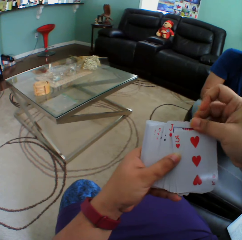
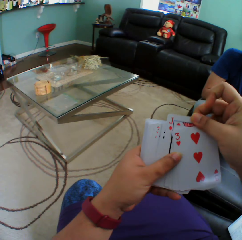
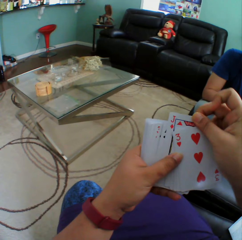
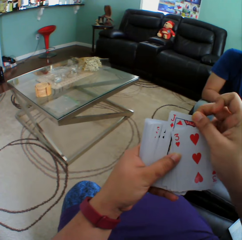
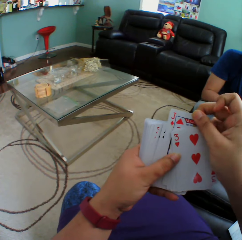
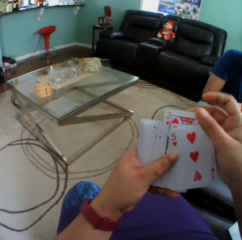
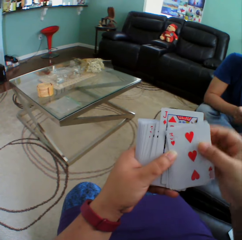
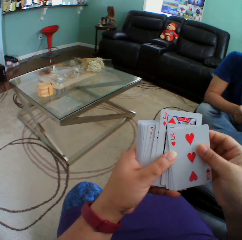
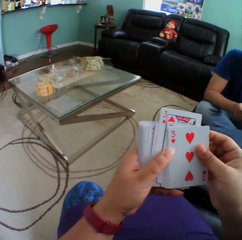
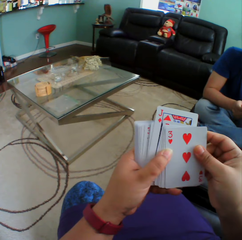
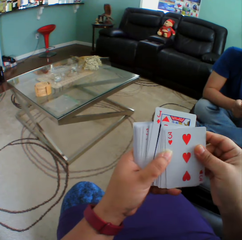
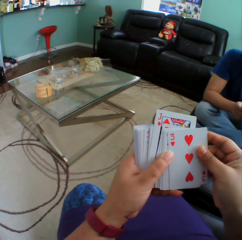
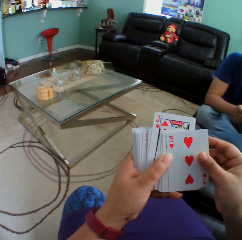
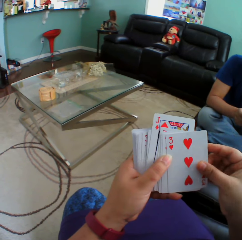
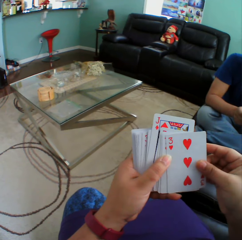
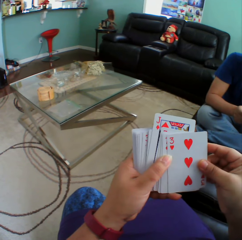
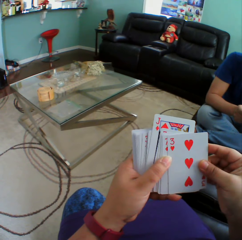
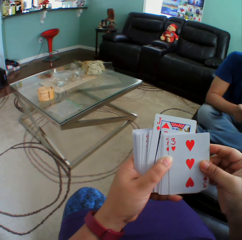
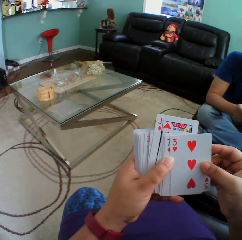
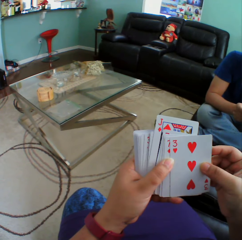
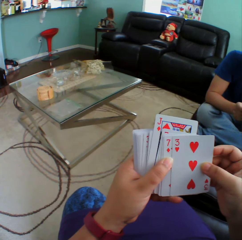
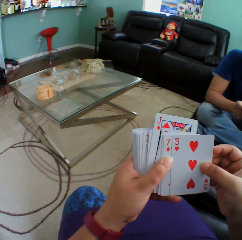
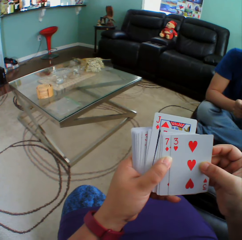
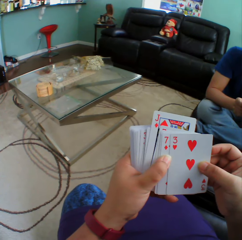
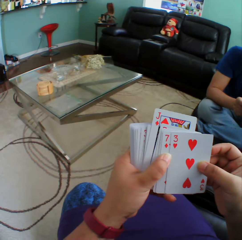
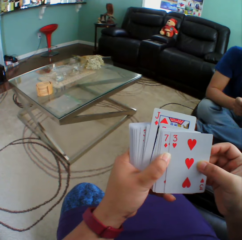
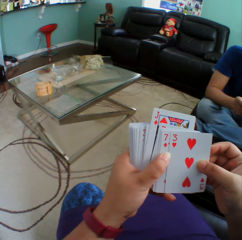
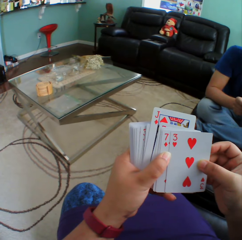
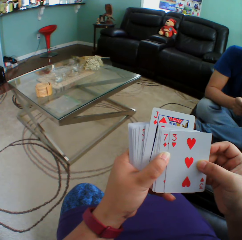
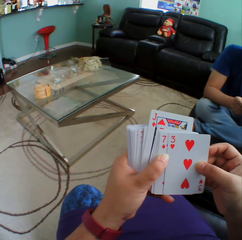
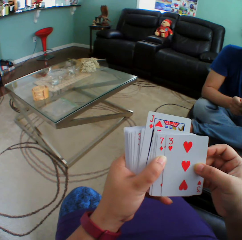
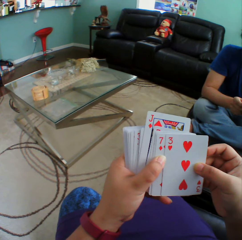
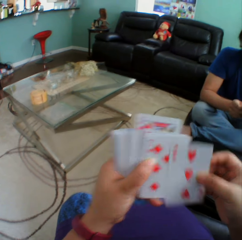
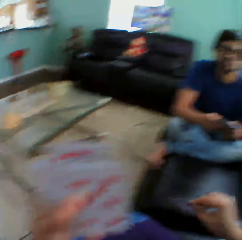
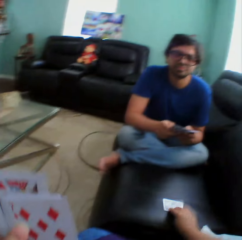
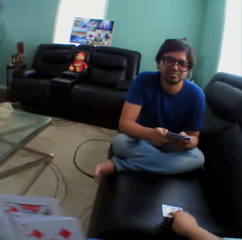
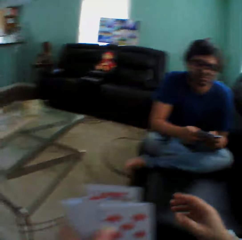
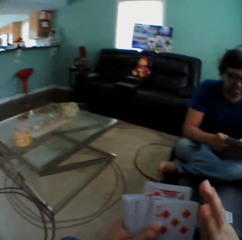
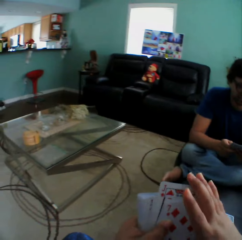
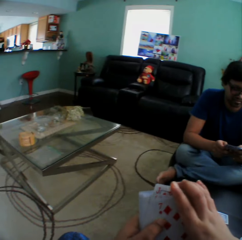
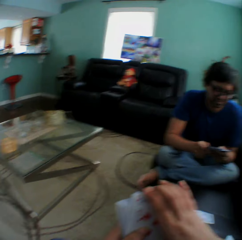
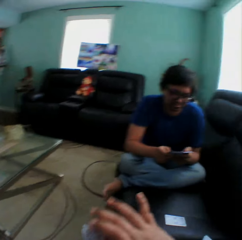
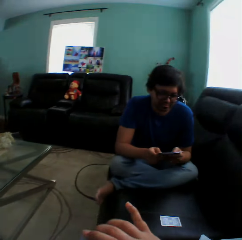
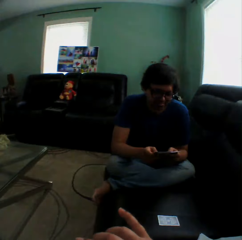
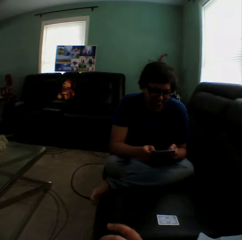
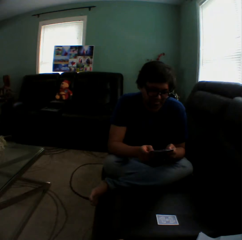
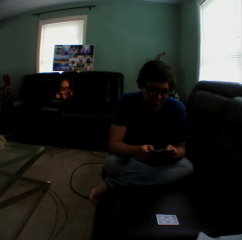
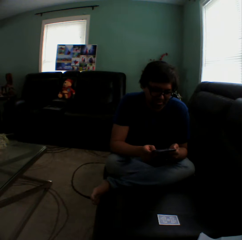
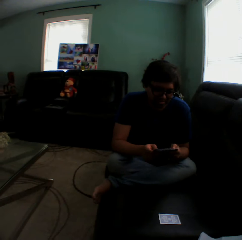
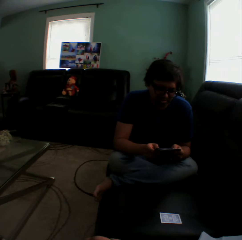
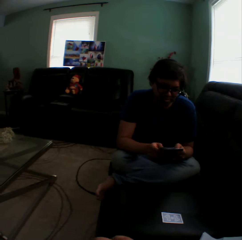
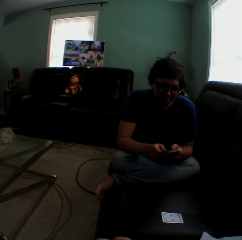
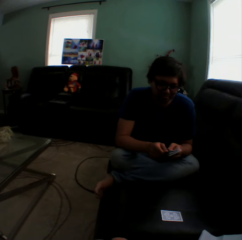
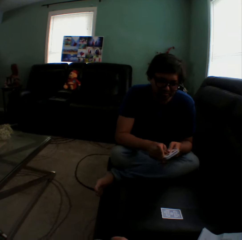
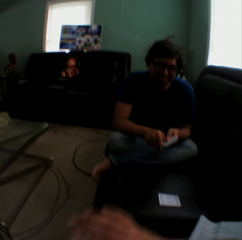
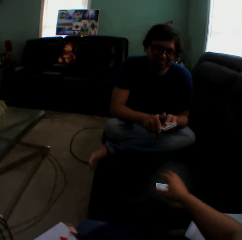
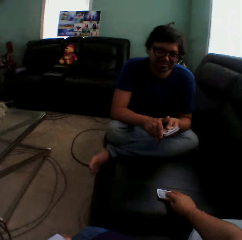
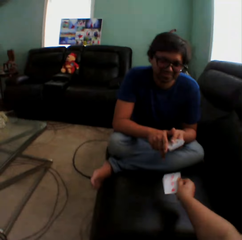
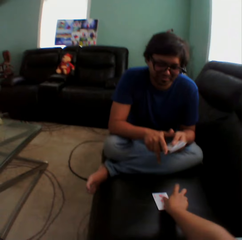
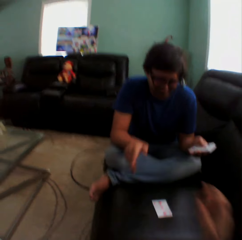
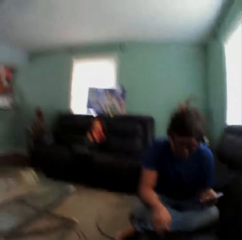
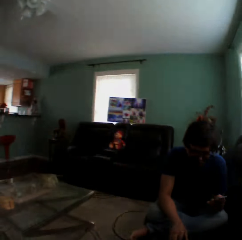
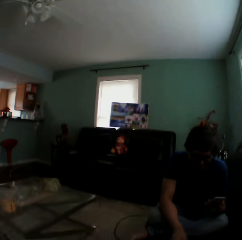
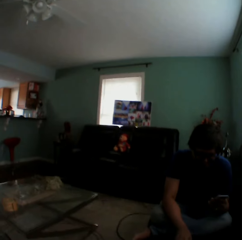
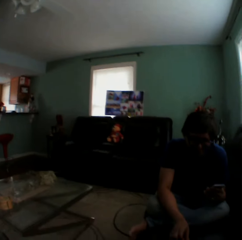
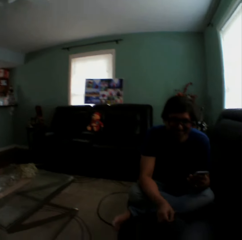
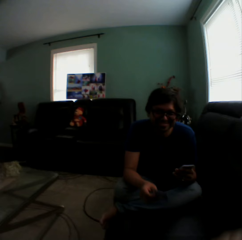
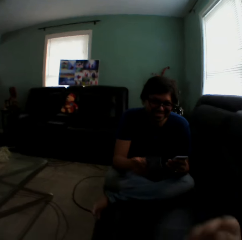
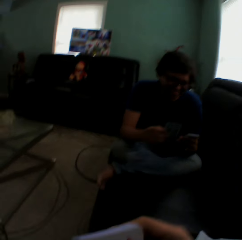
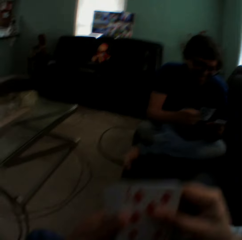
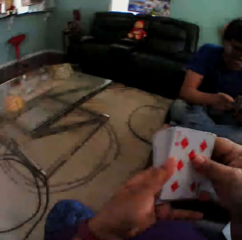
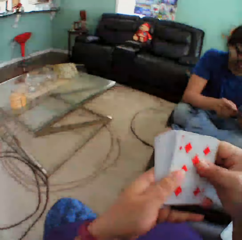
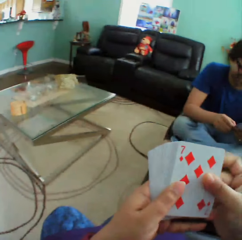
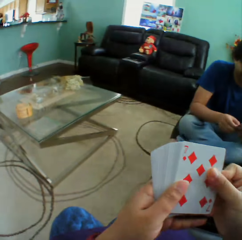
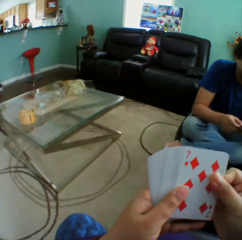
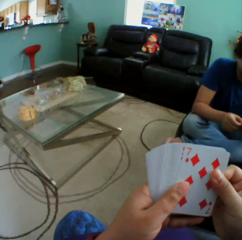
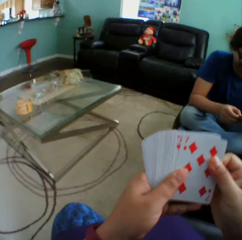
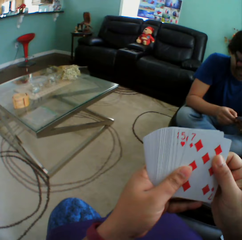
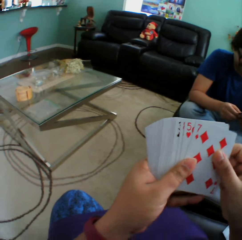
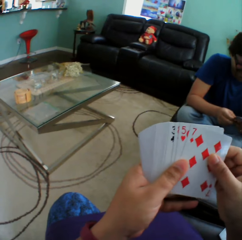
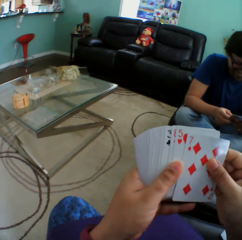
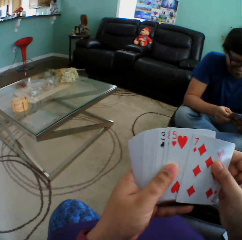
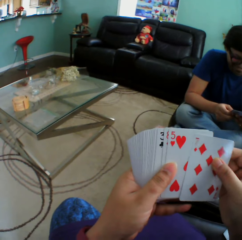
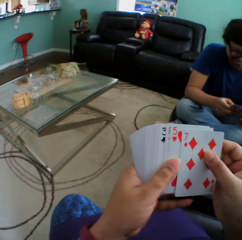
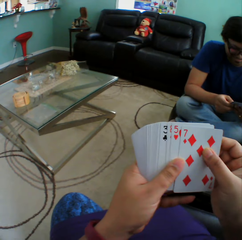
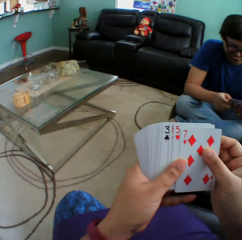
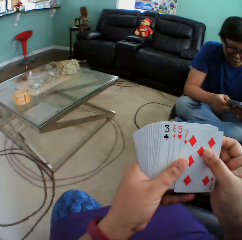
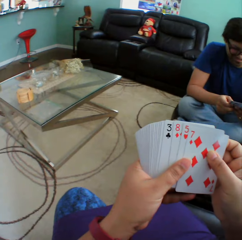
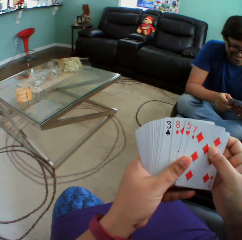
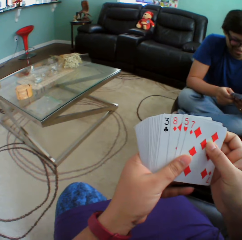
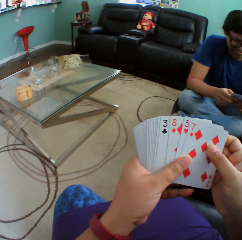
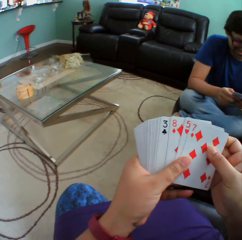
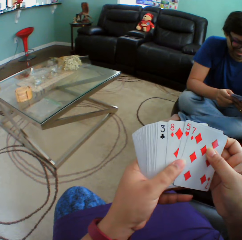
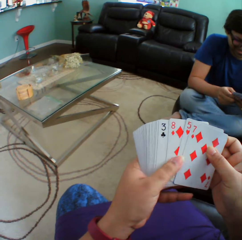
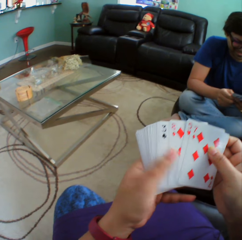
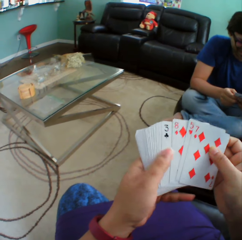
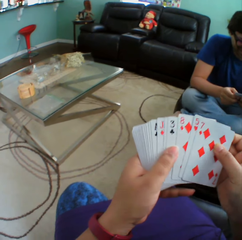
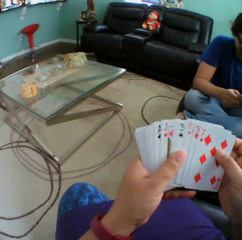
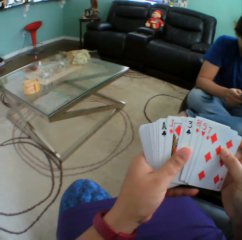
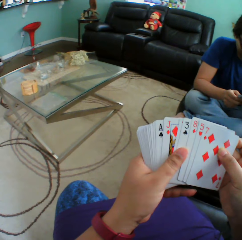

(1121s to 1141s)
The camera wearer puts a playing card on the couch. They hold playing cards. They arrange cards in a hand. They turn to the side. They hold a playing card on the couch. They turn a card on the couch. They turn to the side. A man picks up a card on the couch. The man holds playing cards. The camera wearer holds playing cards. They arrange cards in a hand.

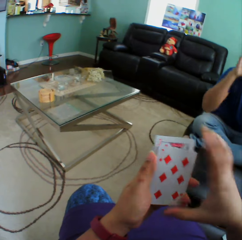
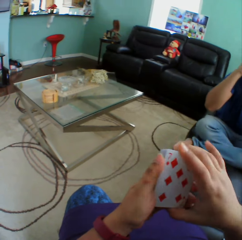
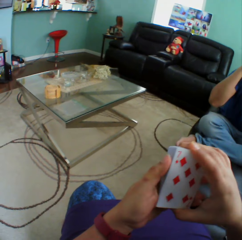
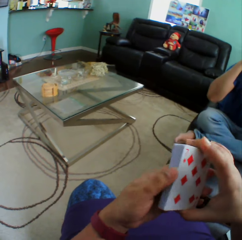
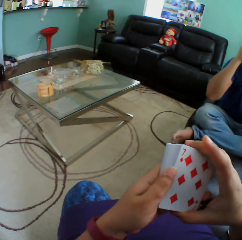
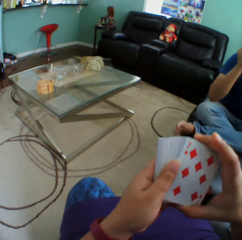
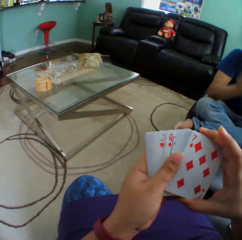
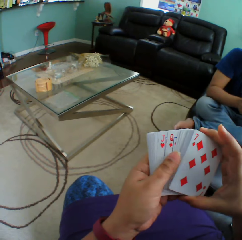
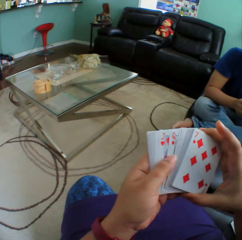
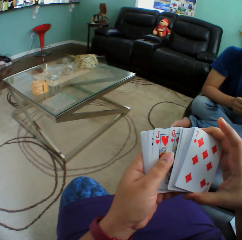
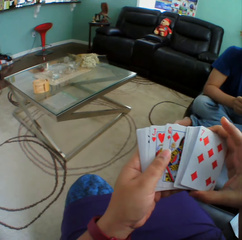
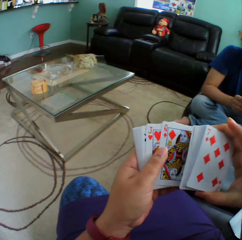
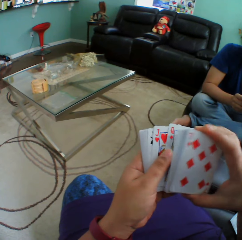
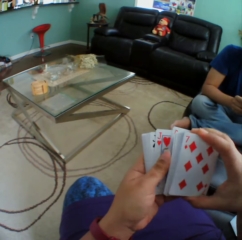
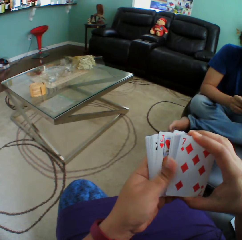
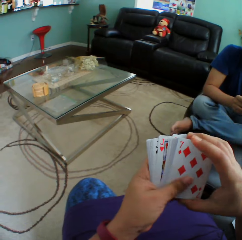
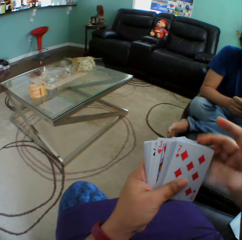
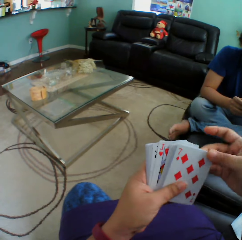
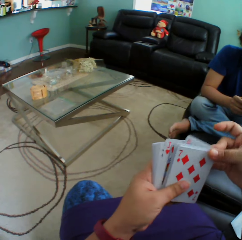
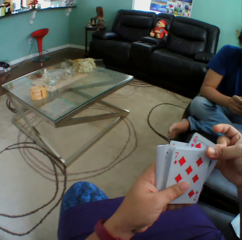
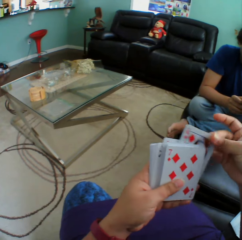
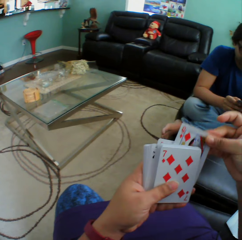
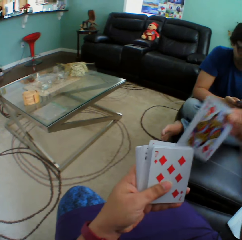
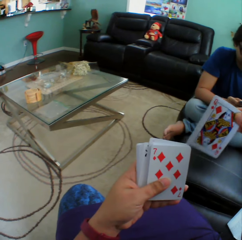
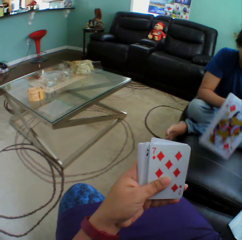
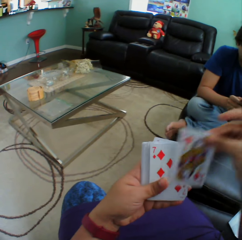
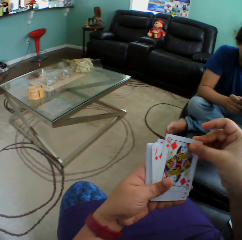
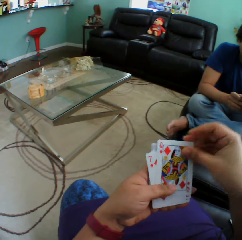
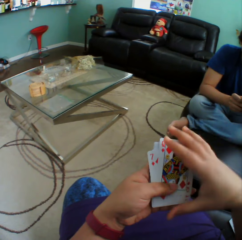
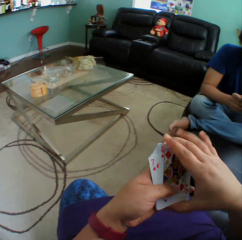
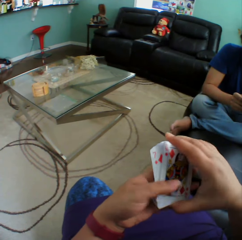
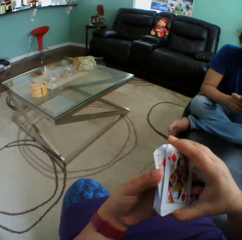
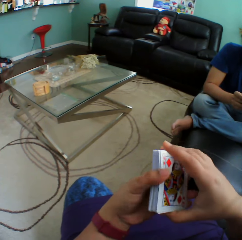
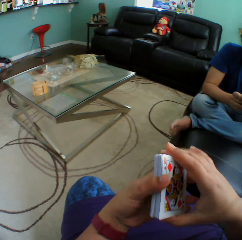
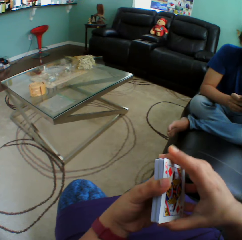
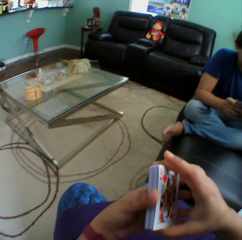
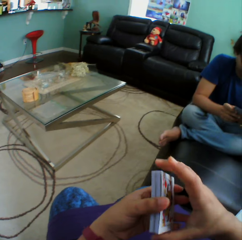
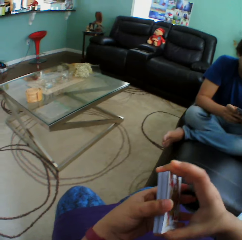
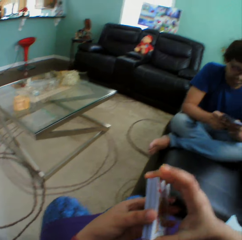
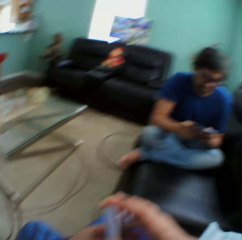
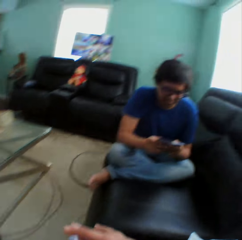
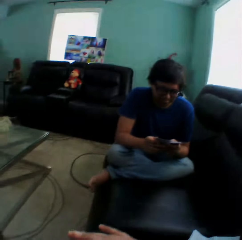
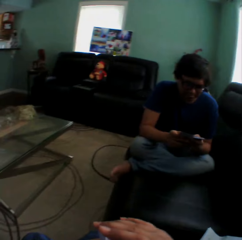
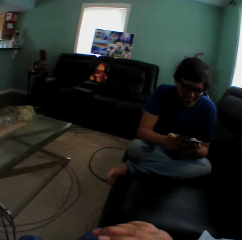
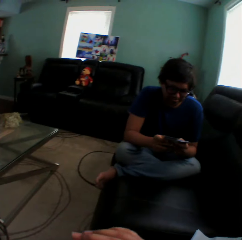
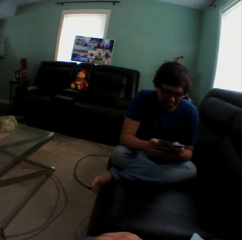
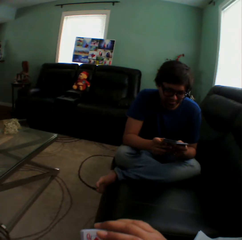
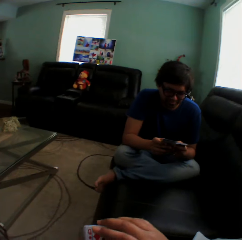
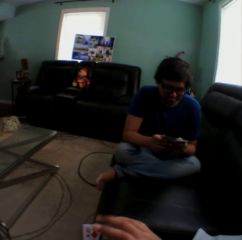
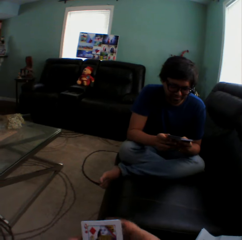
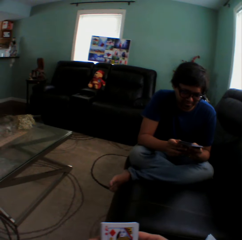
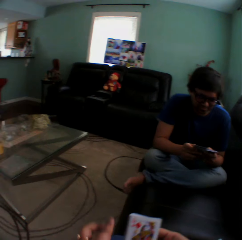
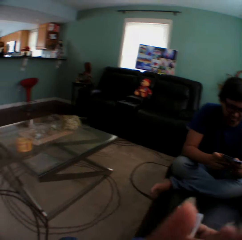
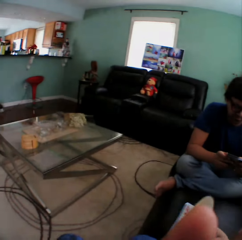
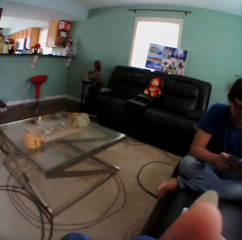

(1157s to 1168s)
A man touches the shades. The camera wearer arranges cards in a hand. They turn to the side. The man holds playing cards. The camera wearer turns to the side.
